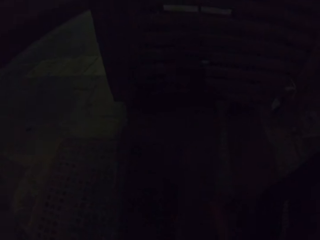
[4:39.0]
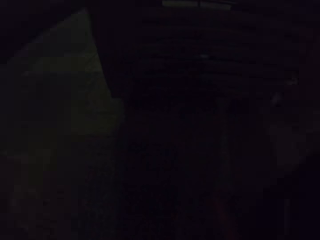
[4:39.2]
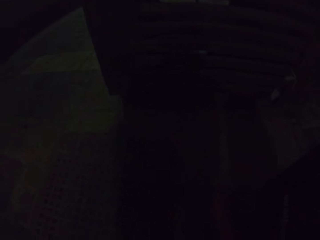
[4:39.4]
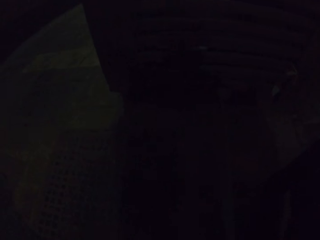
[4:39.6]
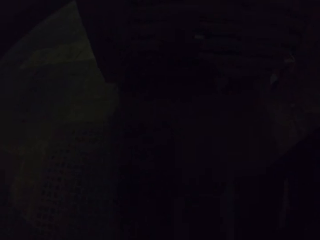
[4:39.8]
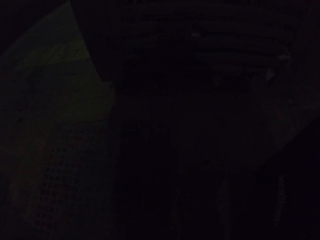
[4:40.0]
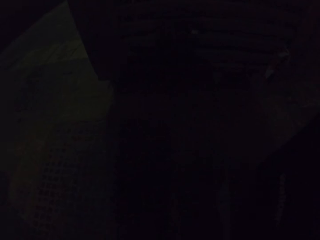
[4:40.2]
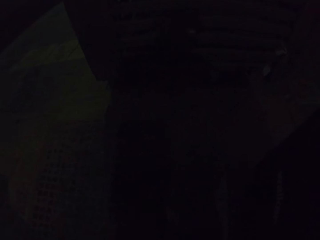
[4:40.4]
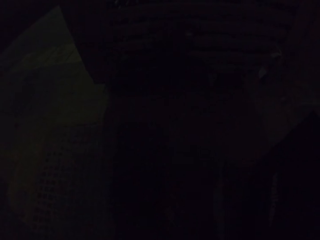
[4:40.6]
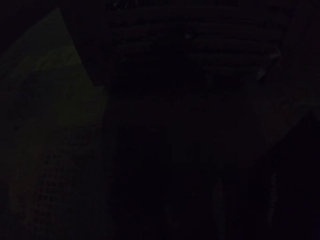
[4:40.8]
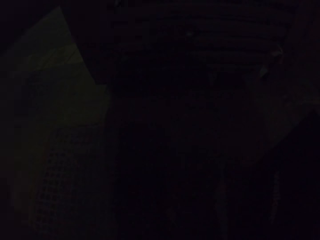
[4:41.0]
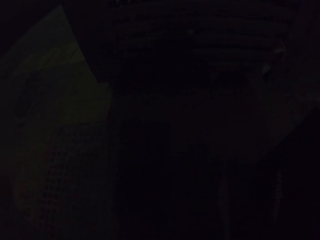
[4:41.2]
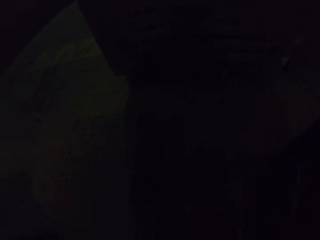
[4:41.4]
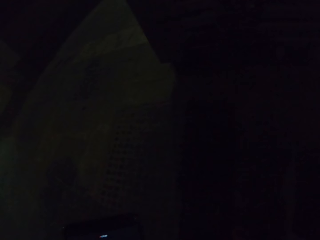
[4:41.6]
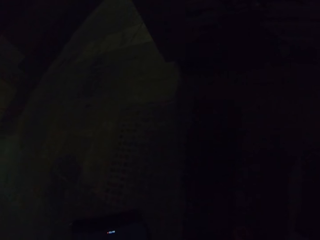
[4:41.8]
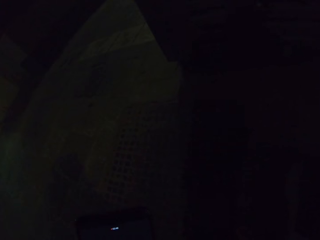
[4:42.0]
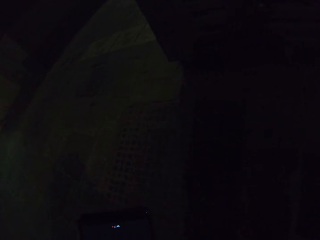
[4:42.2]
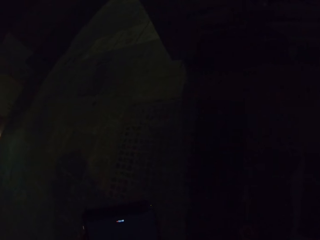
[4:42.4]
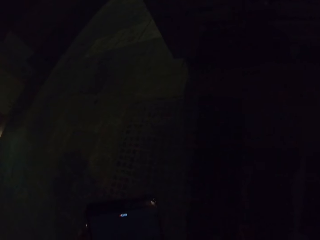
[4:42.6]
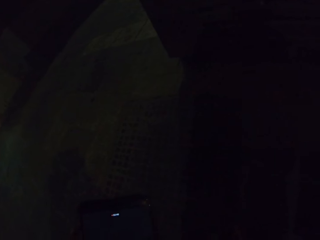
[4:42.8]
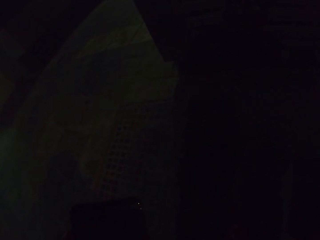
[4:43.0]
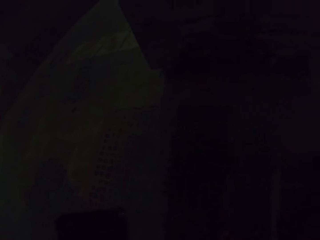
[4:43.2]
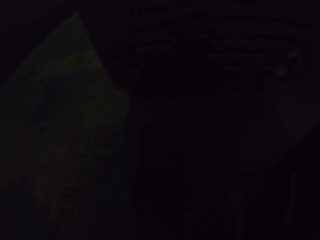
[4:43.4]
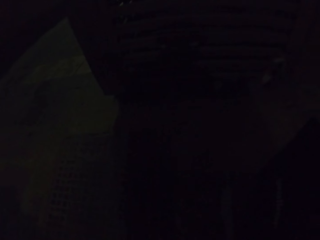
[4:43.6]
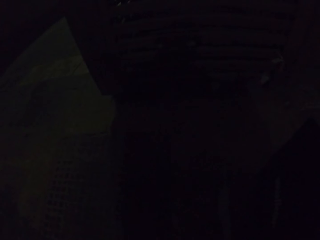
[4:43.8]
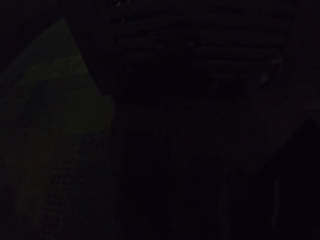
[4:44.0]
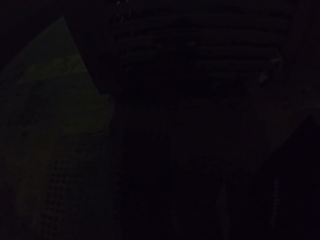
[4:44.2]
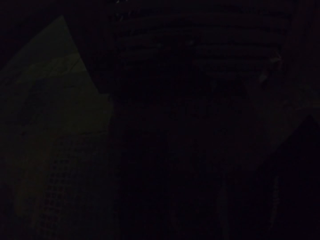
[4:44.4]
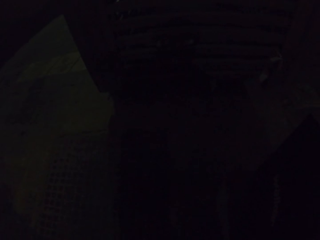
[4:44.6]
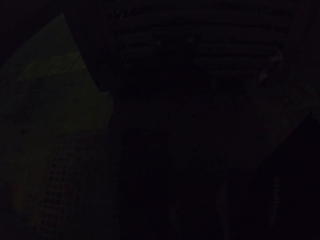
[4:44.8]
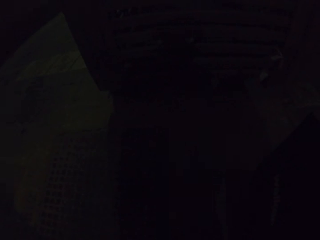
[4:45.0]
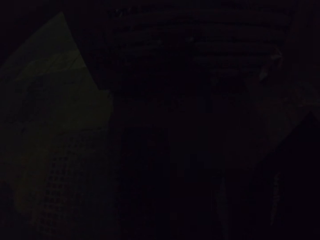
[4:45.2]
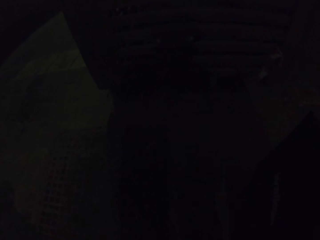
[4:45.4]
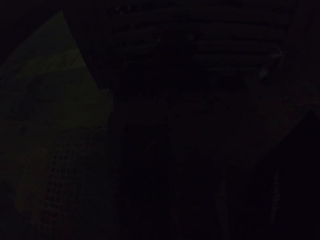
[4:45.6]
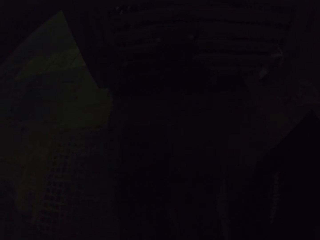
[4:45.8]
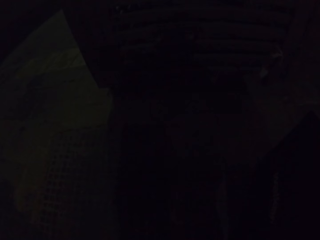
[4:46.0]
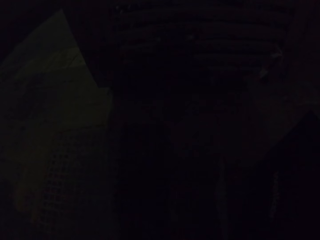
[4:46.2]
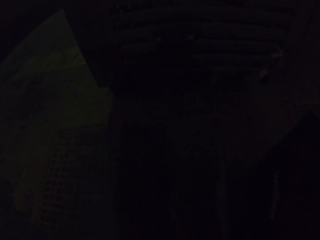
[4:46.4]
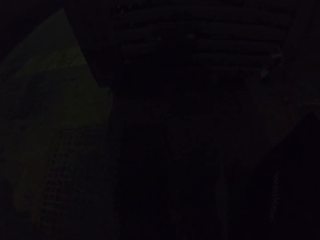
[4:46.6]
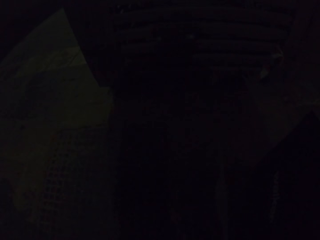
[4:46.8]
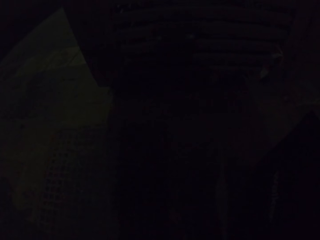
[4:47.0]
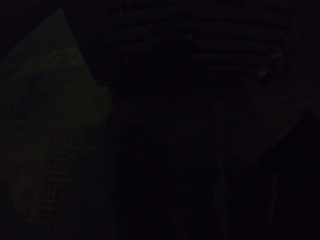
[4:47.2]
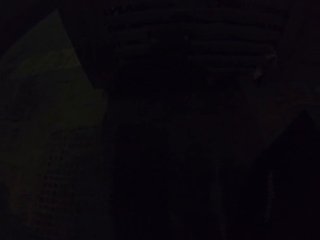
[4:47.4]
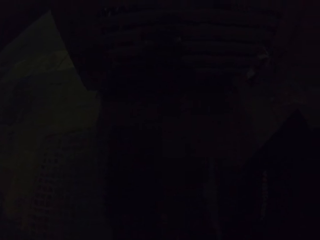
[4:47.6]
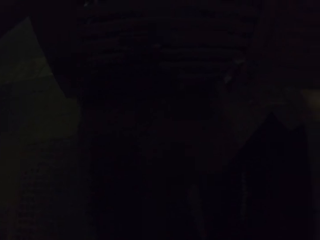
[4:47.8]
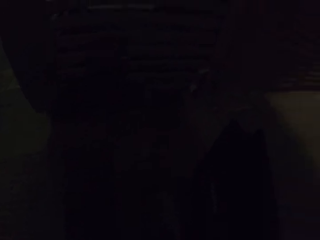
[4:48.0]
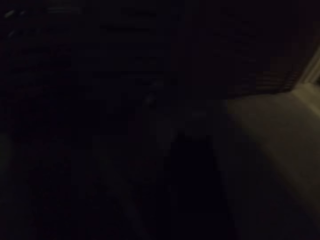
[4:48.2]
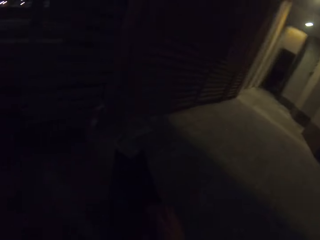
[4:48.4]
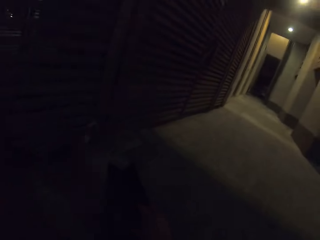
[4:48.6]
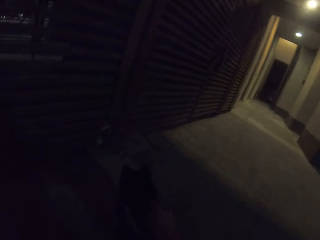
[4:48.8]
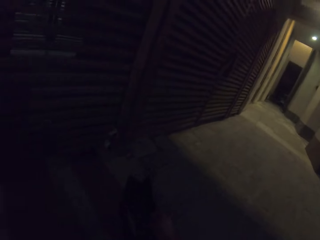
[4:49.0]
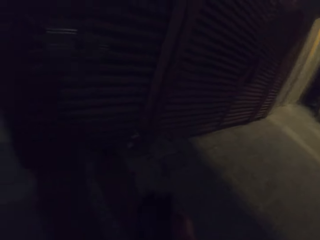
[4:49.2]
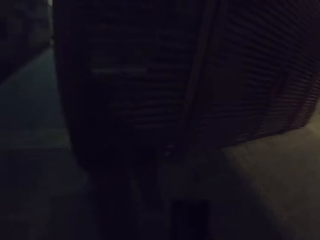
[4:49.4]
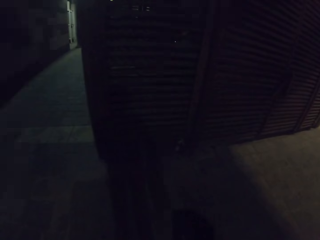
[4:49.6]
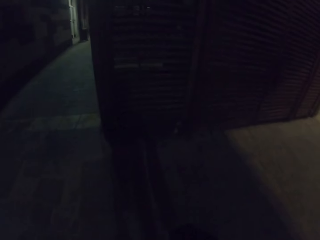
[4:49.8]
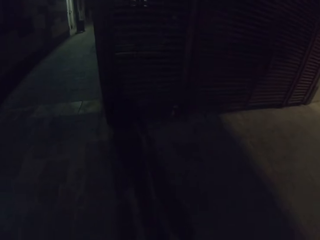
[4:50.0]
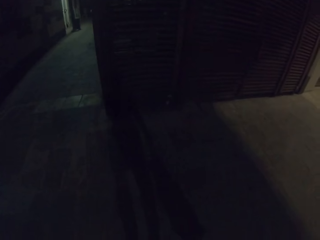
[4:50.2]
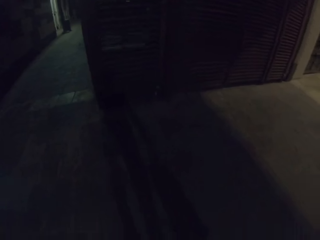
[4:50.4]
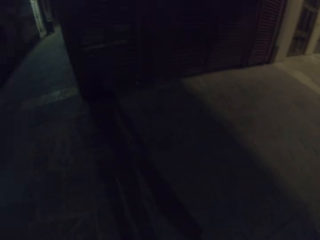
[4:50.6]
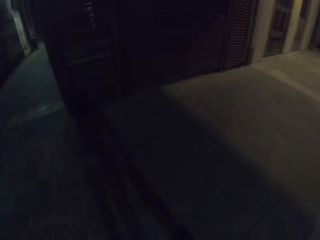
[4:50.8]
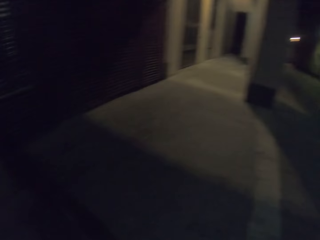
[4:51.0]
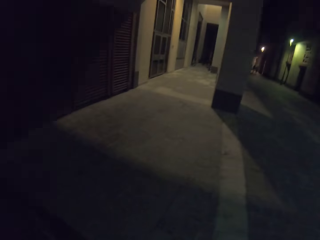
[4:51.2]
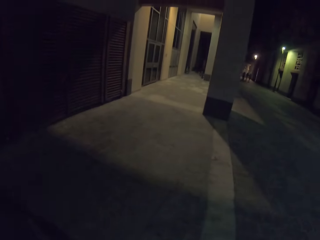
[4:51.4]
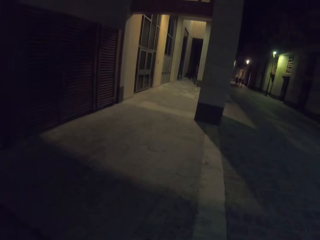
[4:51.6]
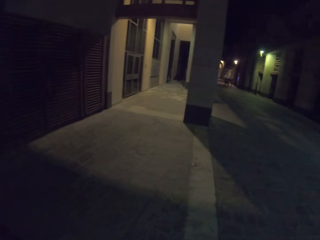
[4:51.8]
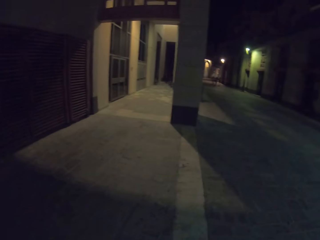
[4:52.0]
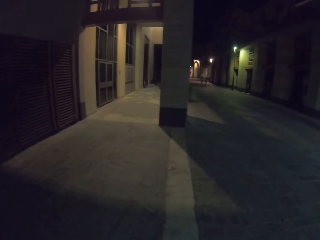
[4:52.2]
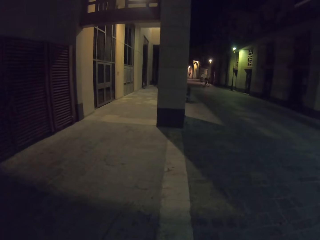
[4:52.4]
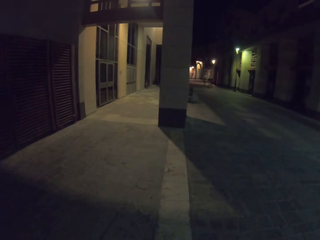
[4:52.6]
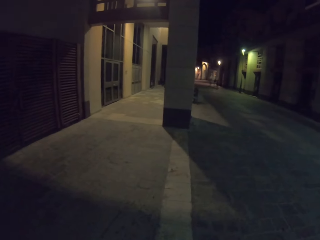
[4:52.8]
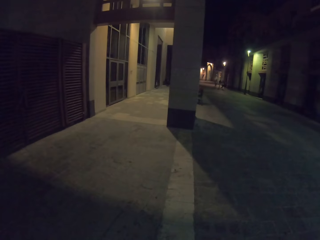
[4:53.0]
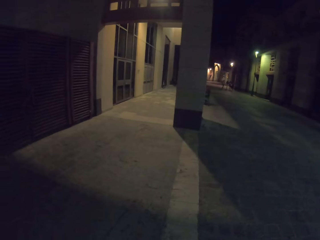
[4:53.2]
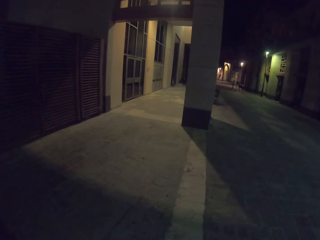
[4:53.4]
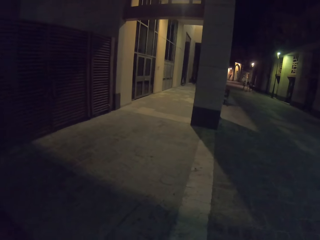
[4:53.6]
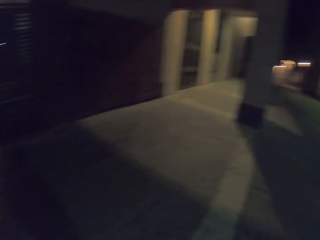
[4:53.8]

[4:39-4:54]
The camera wearer walks on the street.

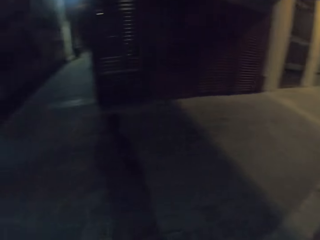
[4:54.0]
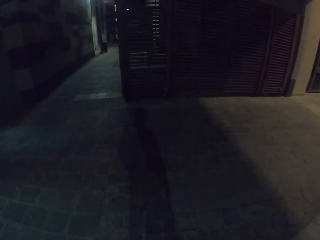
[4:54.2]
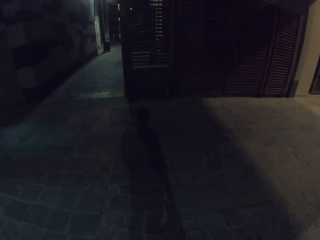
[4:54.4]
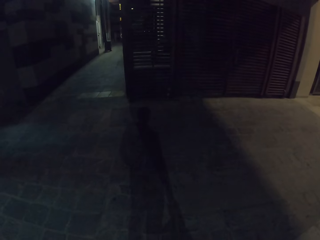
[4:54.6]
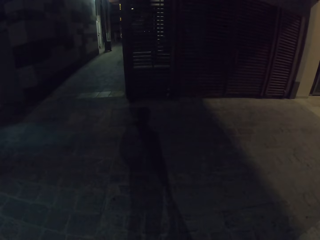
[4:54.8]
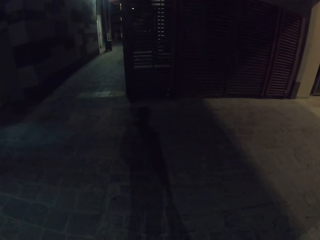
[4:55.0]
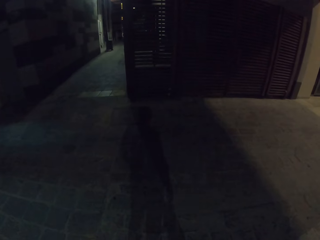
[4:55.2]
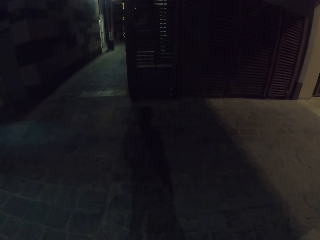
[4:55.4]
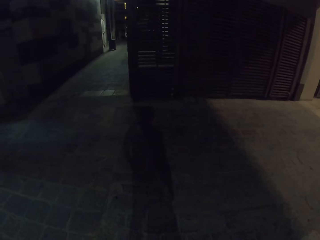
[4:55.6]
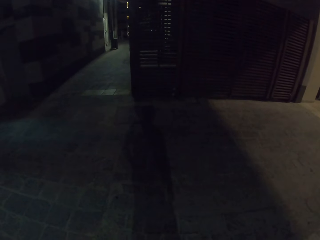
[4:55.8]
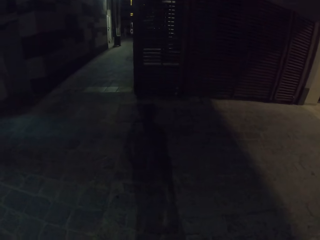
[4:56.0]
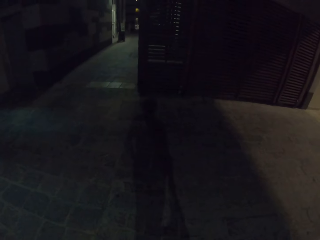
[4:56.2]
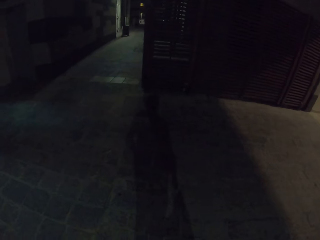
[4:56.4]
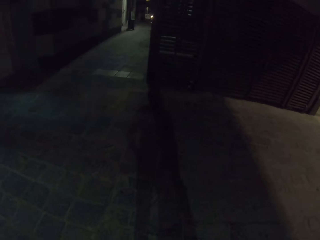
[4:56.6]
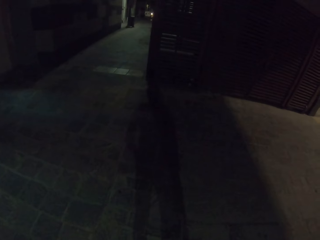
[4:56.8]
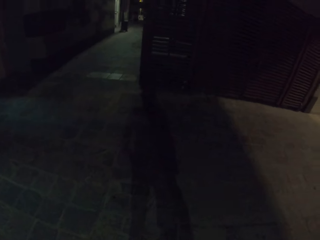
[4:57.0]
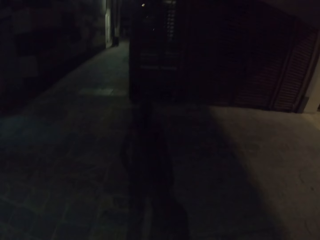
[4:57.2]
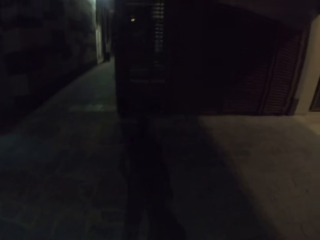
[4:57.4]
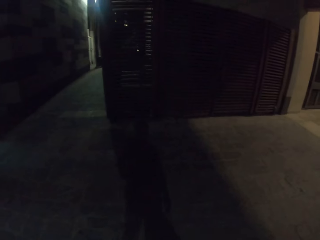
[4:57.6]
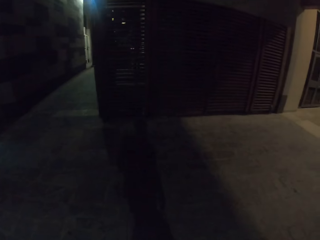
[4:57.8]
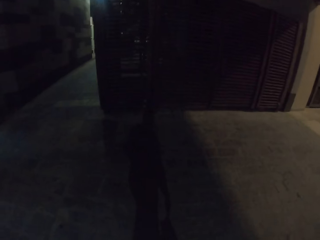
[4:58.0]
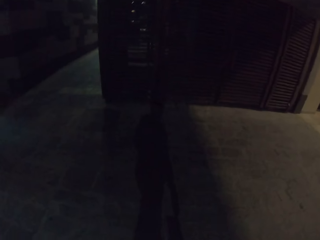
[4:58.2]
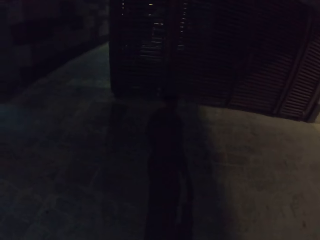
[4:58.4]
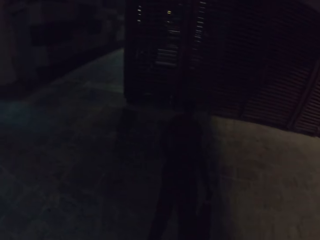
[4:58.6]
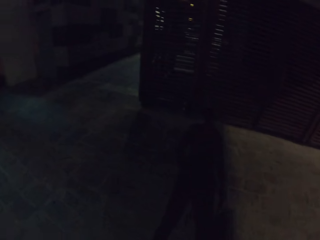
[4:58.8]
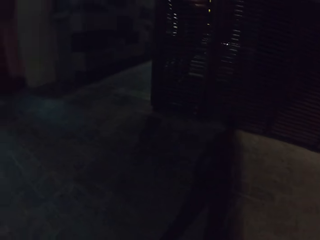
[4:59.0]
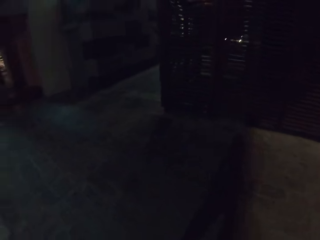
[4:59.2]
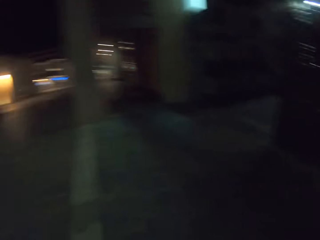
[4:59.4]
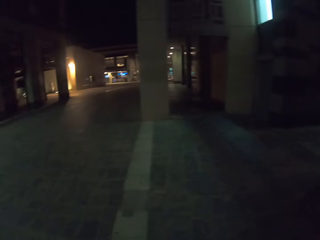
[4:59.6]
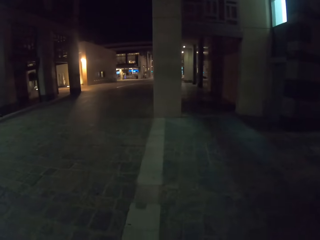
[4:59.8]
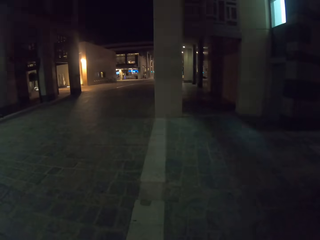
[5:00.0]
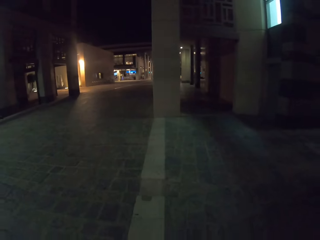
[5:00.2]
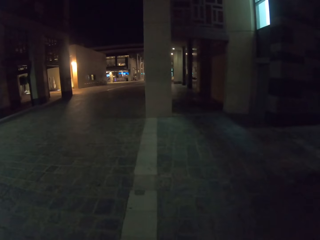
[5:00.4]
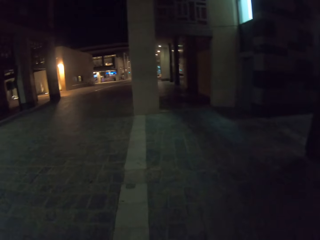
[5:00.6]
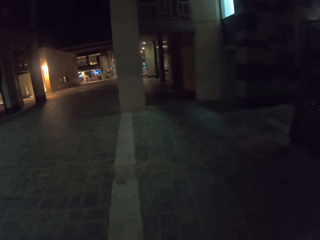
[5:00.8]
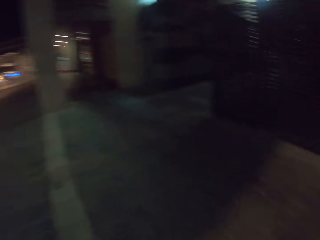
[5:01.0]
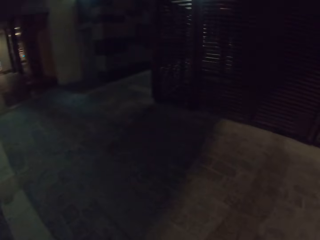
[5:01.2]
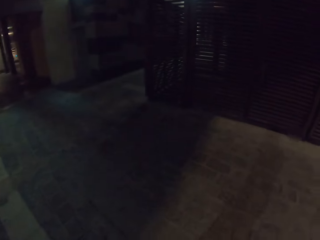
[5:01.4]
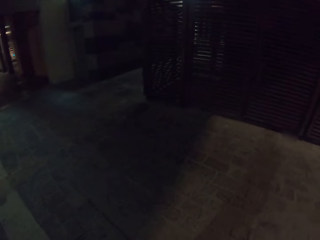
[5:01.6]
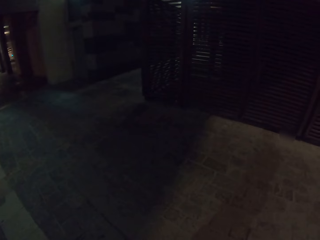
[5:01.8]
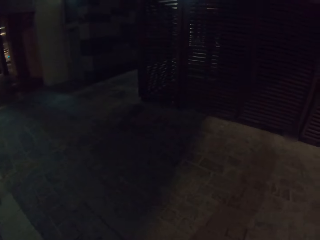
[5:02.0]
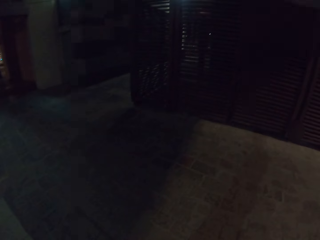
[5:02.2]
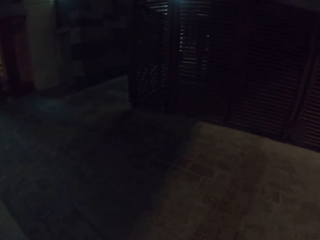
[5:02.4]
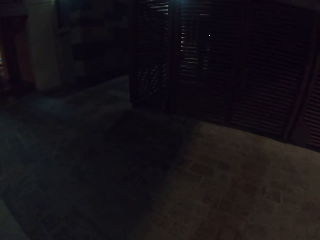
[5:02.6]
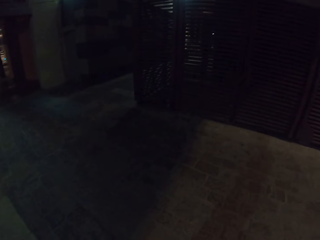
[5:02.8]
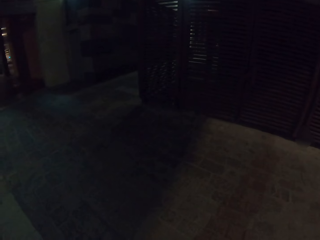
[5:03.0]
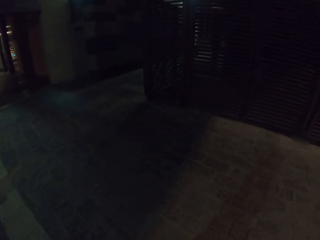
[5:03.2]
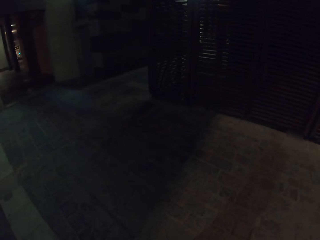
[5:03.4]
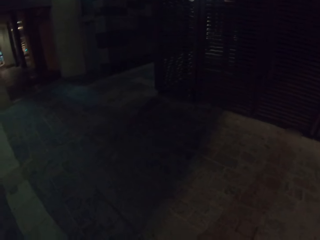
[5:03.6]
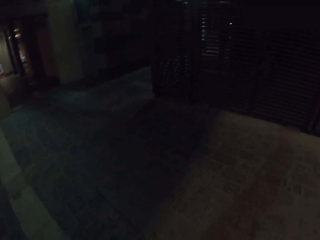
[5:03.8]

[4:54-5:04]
The camera wearer holds the door.
